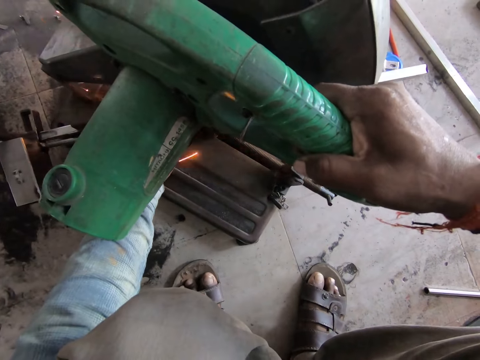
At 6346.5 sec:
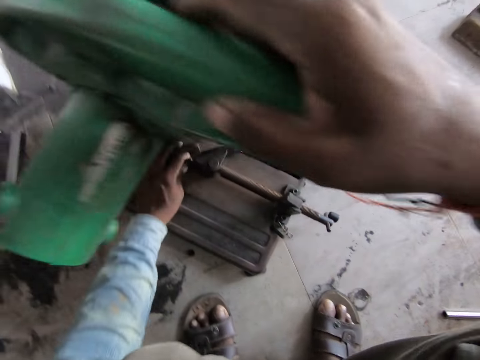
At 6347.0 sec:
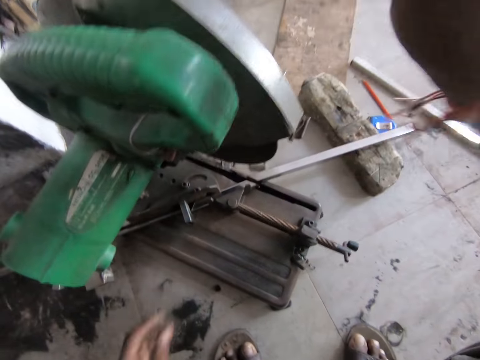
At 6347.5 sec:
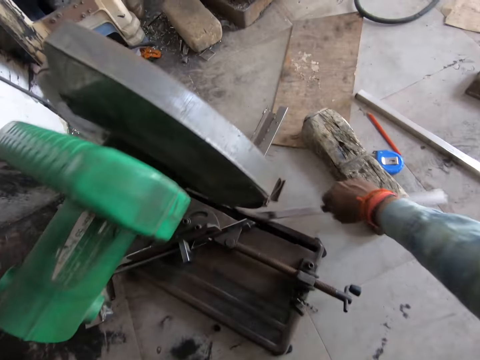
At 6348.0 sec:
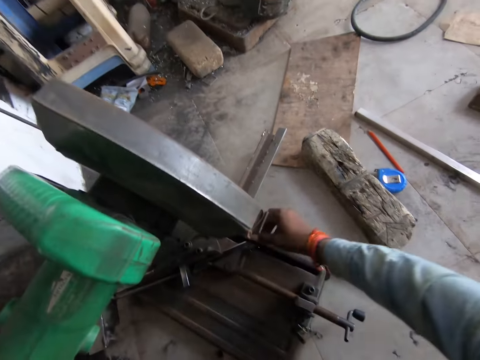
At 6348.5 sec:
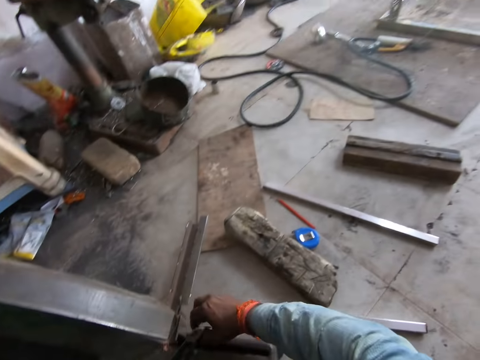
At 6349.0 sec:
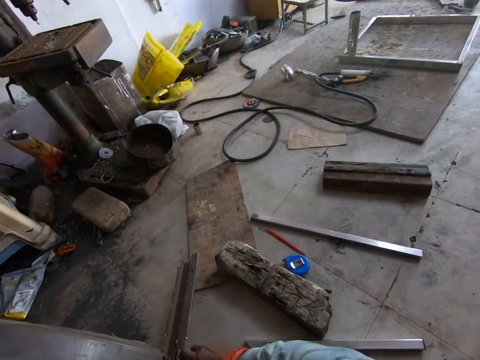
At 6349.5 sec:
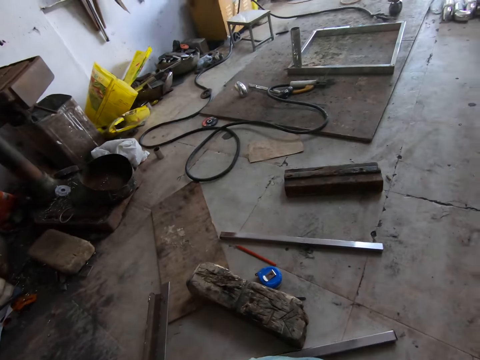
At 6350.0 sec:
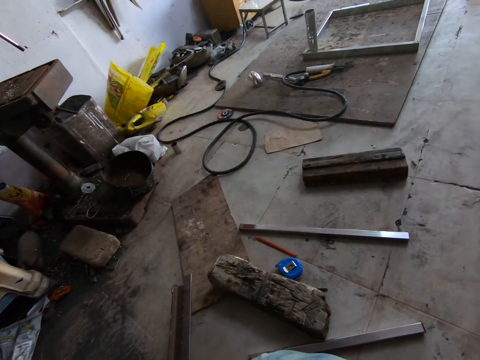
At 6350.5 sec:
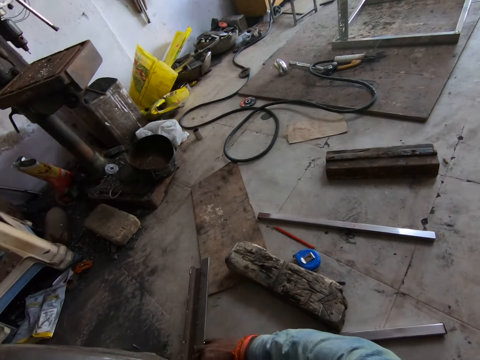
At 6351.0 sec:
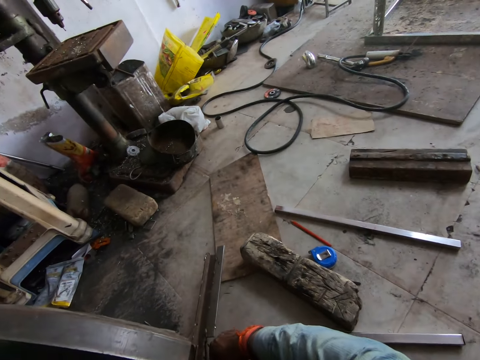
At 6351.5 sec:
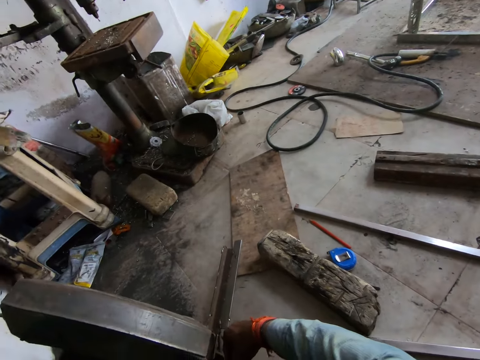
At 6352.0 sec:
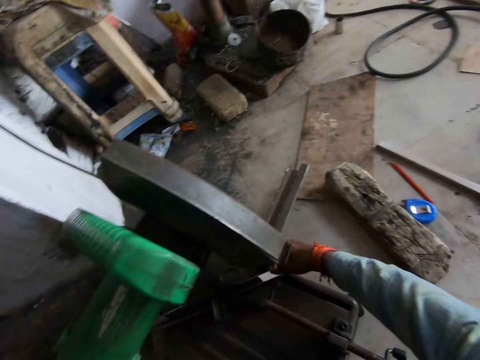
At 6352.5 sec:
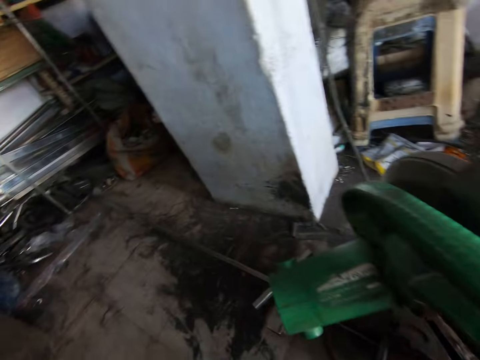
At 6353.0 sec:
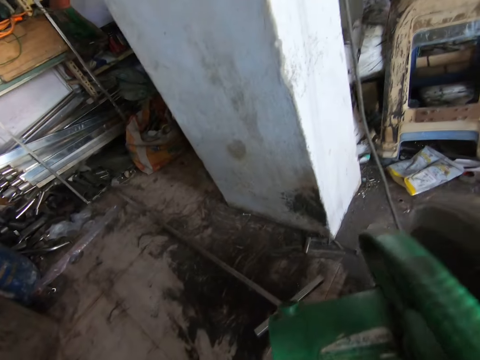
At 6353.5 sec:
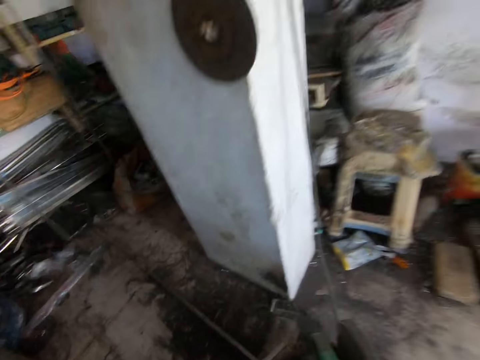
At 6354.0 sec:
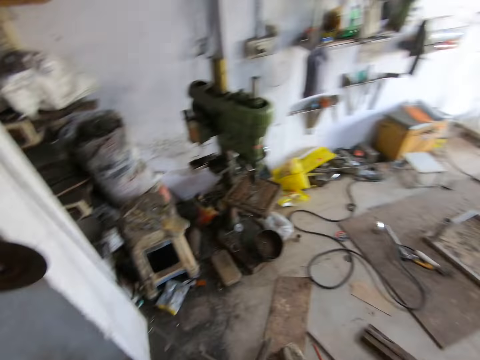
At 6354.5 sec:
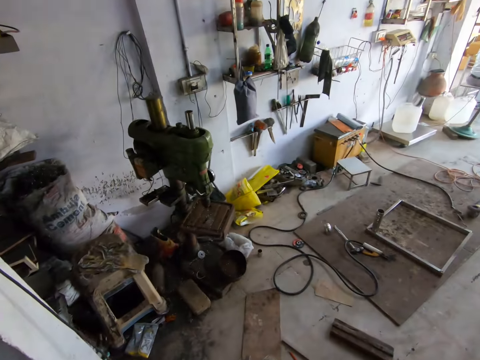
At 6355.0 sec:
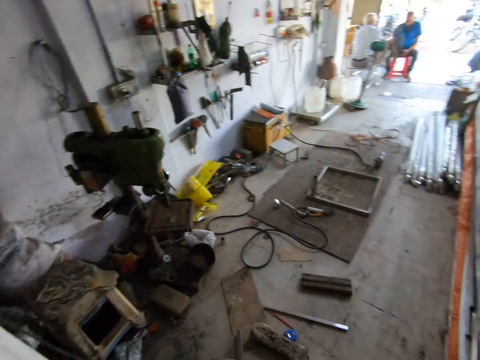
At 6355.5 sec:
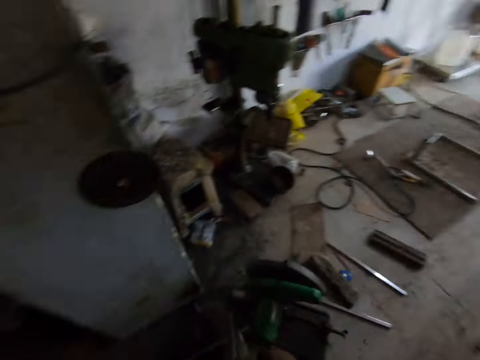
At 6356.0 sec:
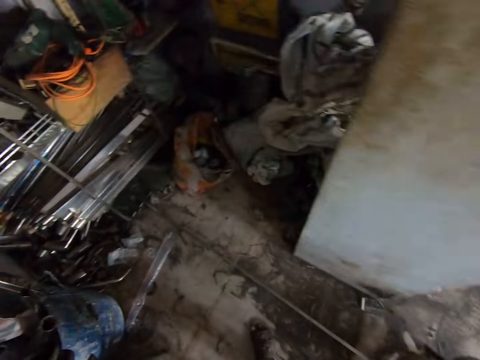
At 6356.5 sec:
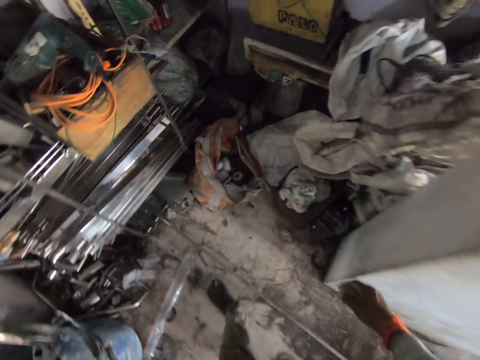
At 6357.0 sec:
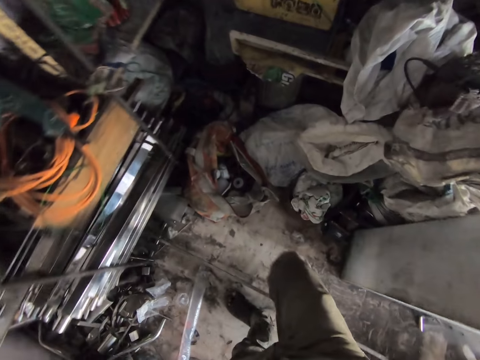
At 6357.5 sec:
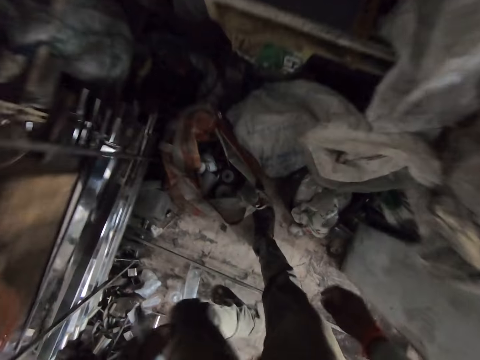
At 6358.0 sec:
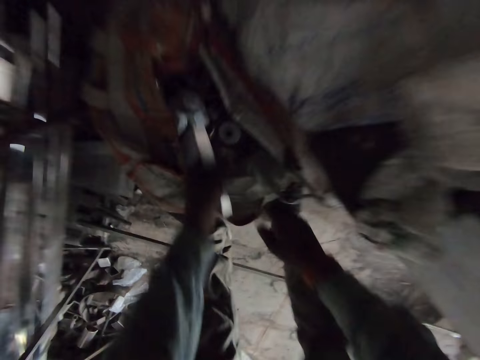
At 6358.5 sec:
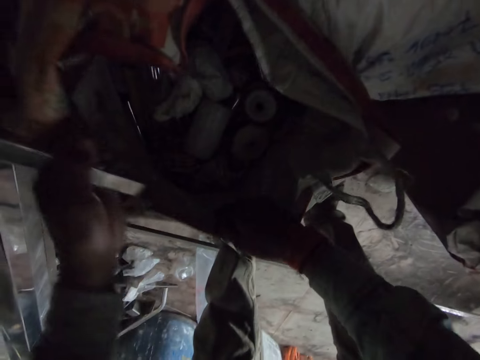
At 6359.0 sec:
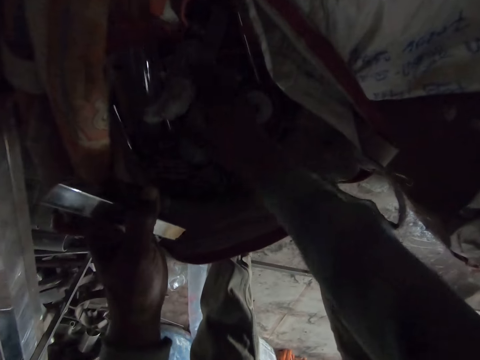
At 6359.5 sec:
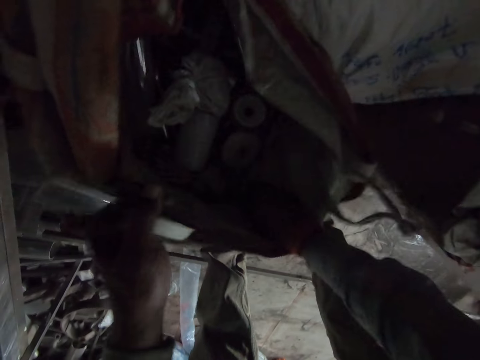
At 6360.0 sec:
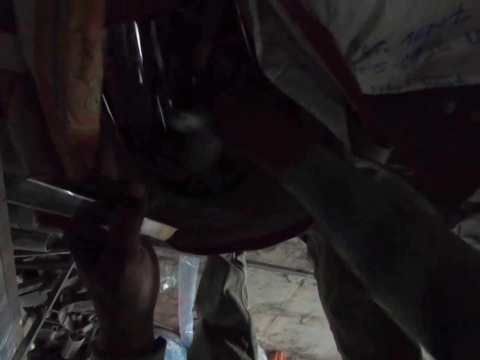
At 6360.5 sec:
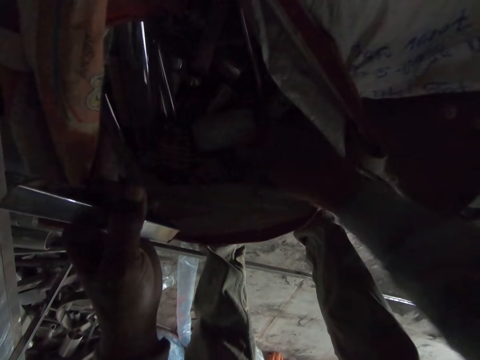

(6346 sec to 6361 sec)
The camera wearer removes the metal tube from the adjustable vise with his right hand. He drops the metal rod on the floor. He picks up a metal tube from the floor with his right hand. He walks to the store of the factory. He picks up a disc from the sack. He searches through a plastic sack in the store with his right hand.

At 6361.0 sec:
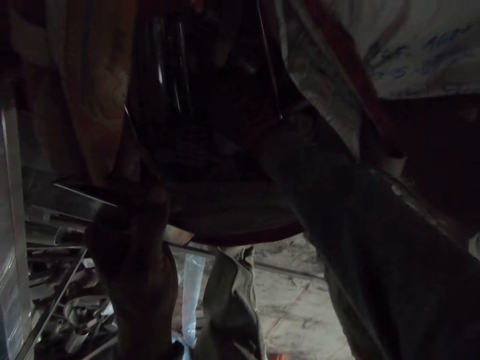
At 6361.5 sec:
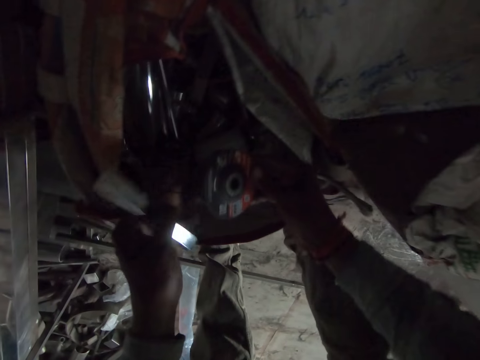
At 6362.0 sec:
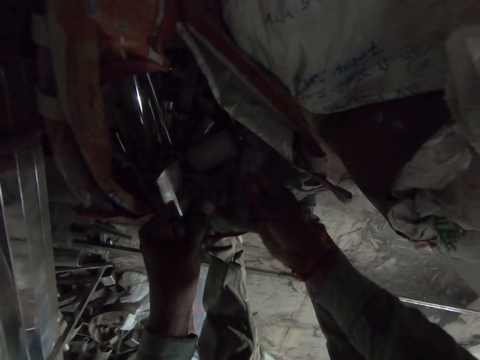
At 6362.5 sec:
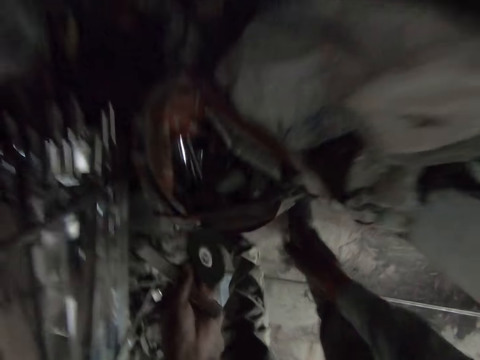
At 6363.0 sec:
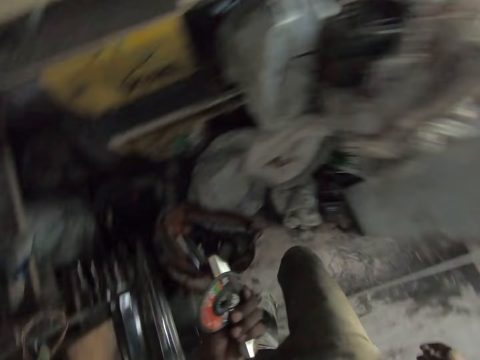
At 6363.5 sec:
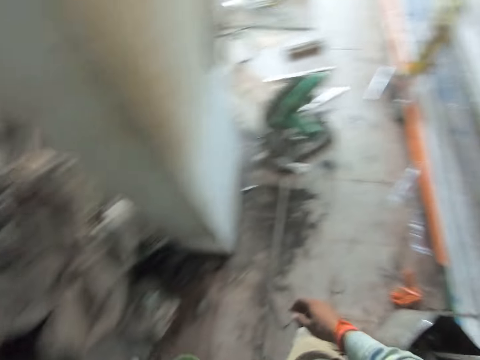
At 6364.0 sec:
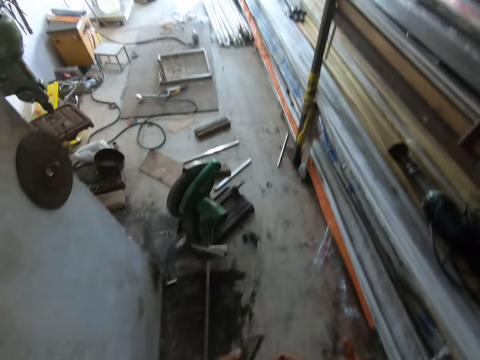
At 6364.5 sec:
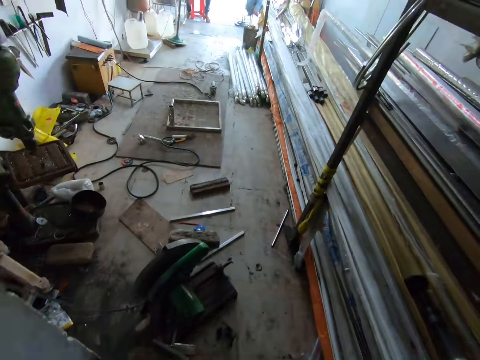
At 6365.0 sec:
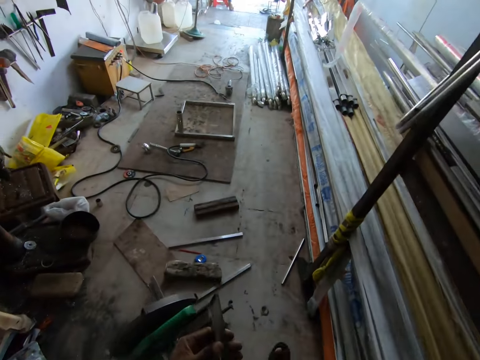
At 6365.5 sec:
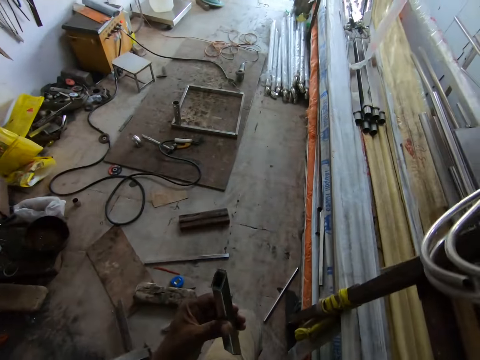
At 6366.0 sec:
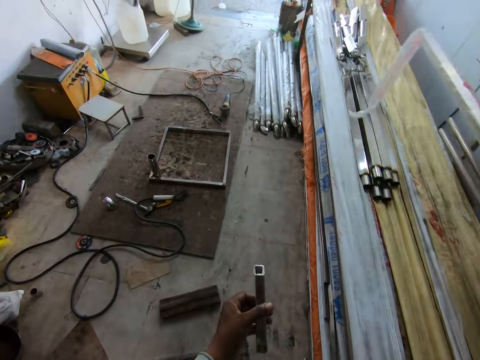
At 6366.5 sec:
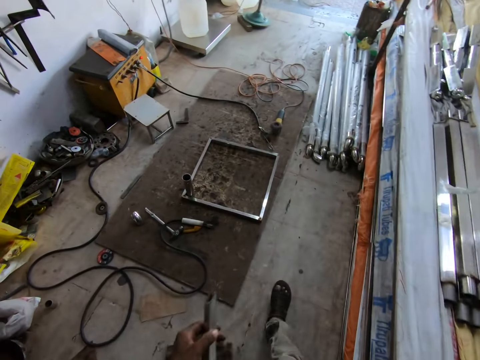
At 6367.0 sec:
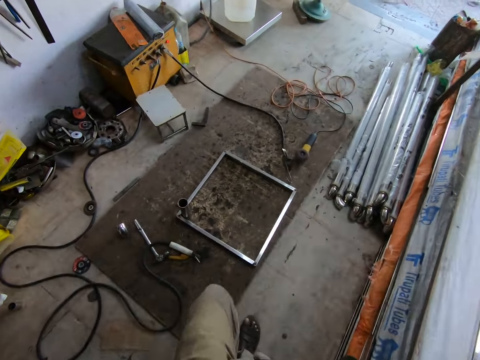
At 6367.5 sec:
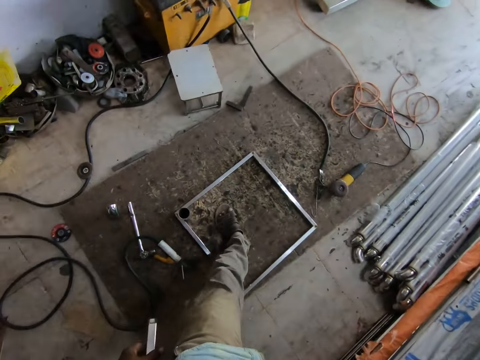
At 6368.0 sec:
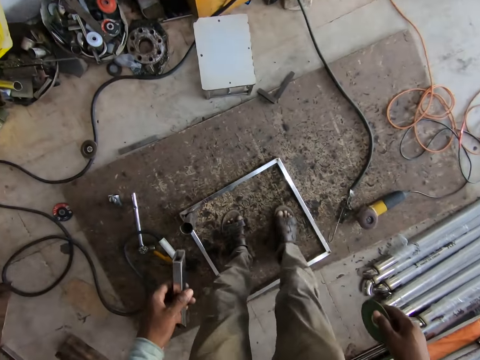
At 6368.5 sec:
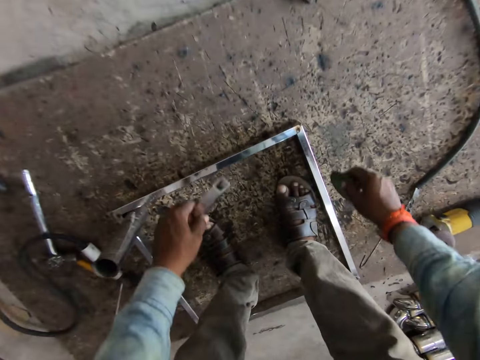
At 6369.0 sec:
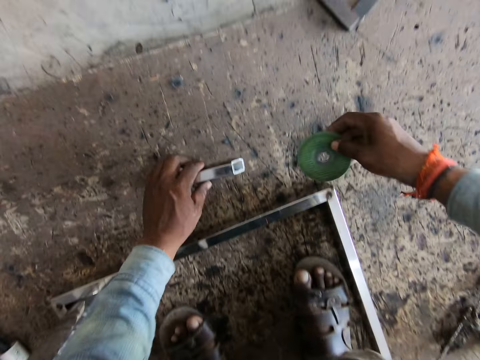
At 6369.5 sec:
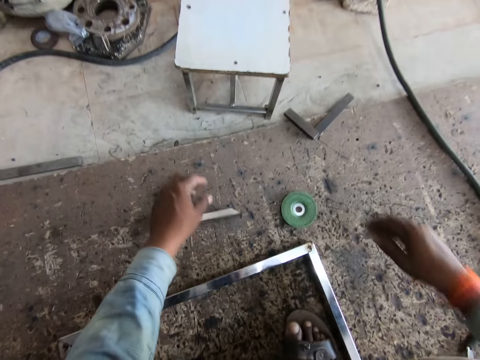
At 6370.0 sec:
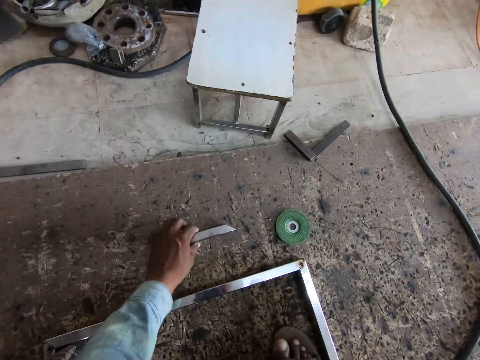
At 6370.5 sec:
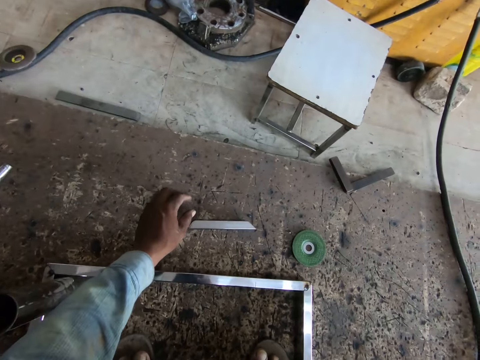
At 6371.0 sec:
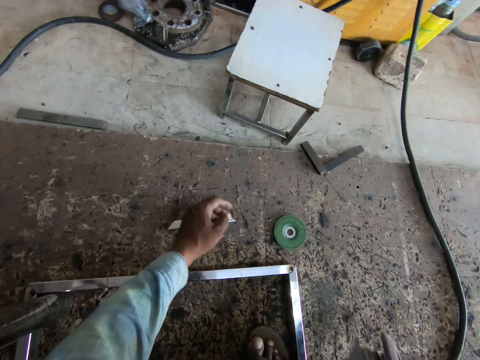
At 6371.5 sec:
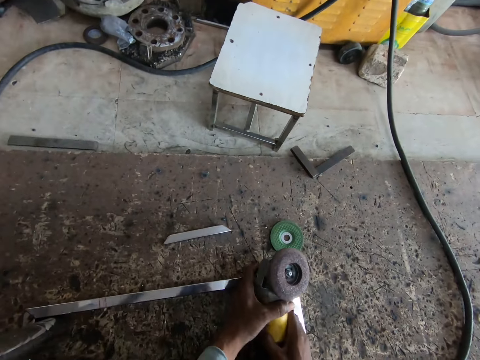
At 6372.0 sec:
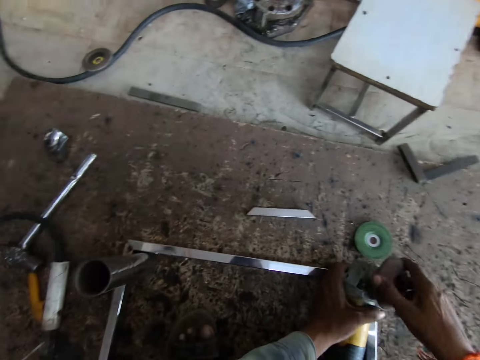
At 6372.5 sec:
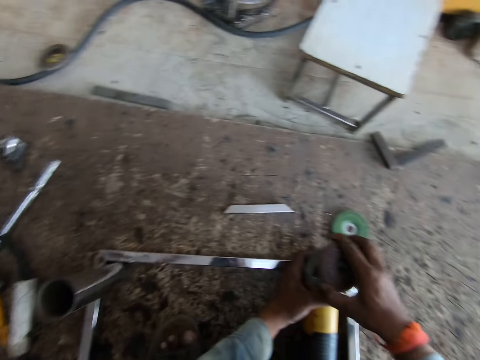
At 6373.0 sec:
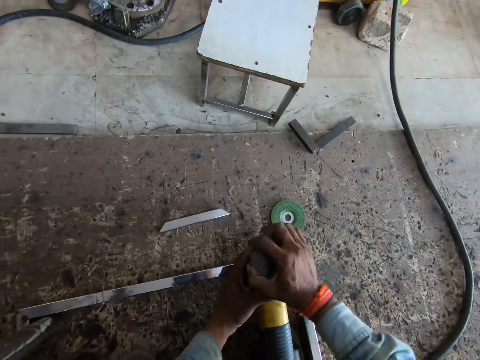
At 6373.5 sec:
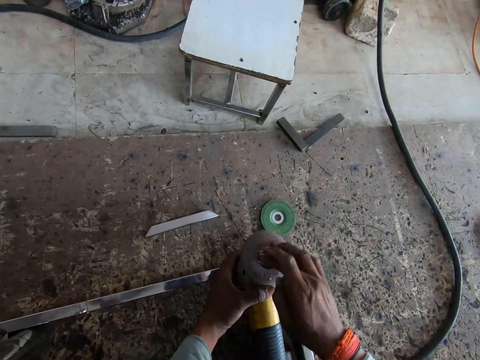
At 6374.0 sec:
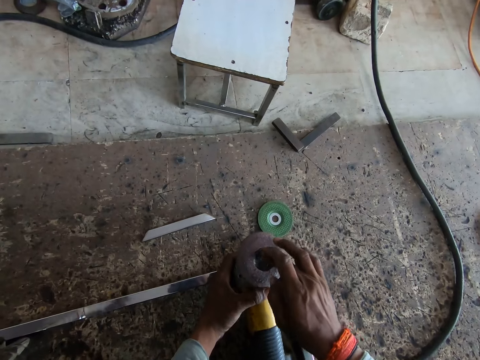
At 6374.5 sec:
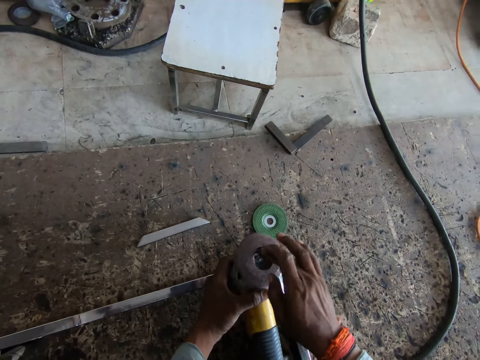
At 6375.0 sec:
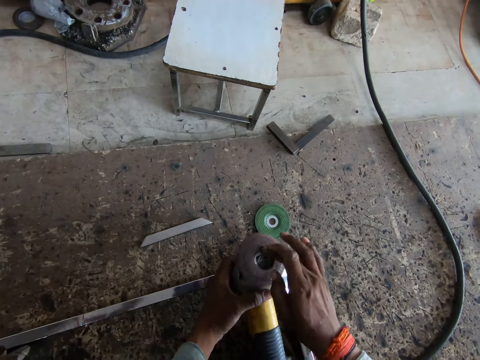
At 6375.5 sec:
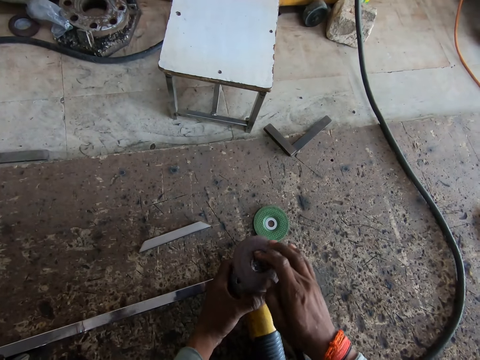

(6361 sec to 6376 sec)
The camera wearer picks out a saw blade from the plastic sack with his right hand. He walks around. He drops the metal tube in his left hand on the floor. He drops the saw blade on the floor with his right hand. He picks up a steel cutter or grinder from the floor with his right hand. He holds the grinder with both hands. He unscrews the steel cutter in his left hand with his right hand. He opens the grinder wheel.
